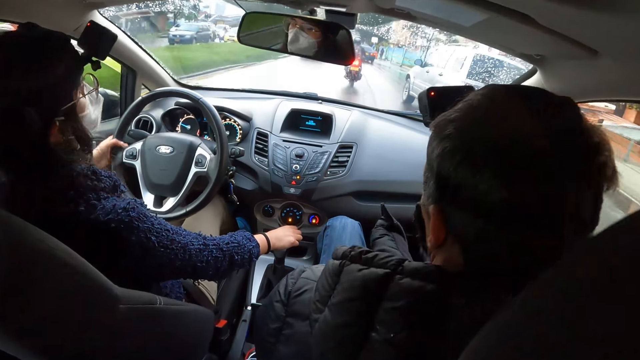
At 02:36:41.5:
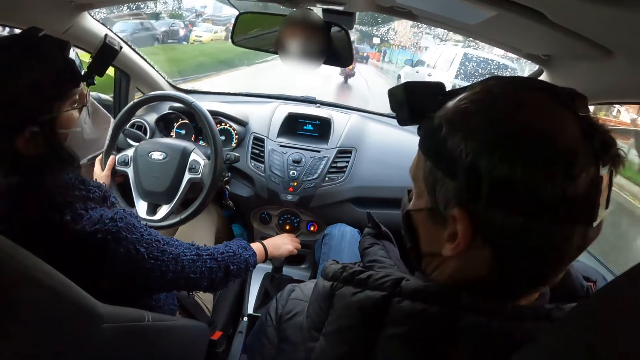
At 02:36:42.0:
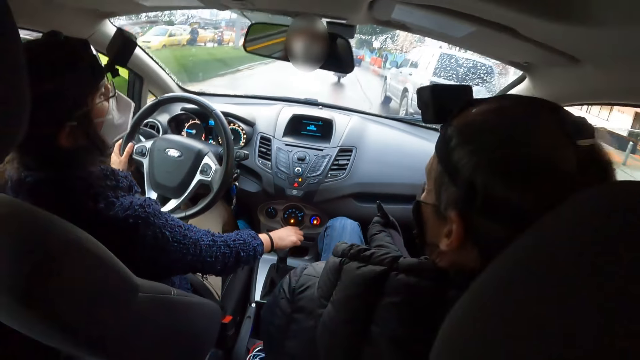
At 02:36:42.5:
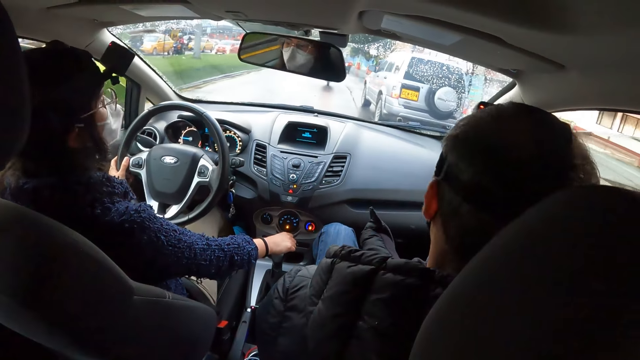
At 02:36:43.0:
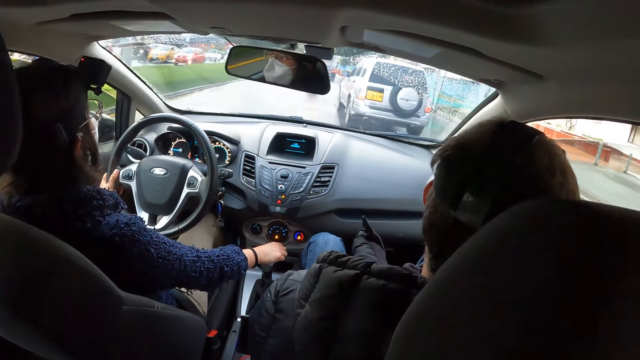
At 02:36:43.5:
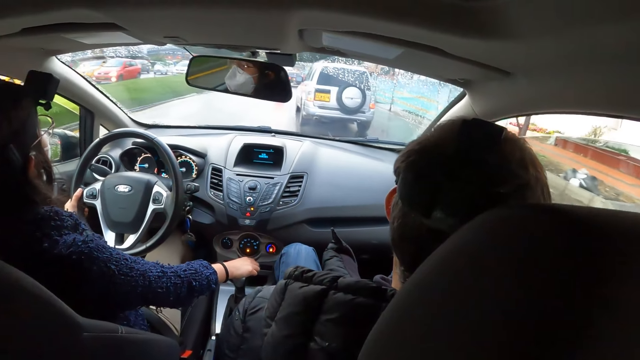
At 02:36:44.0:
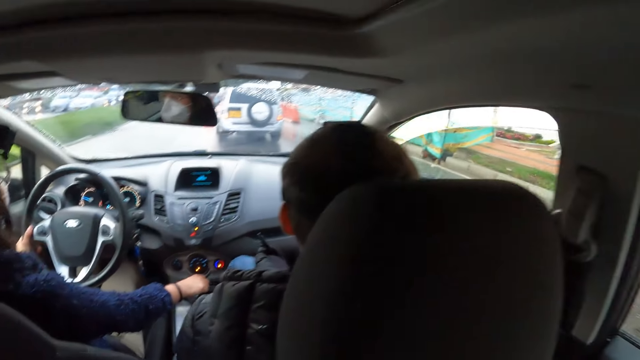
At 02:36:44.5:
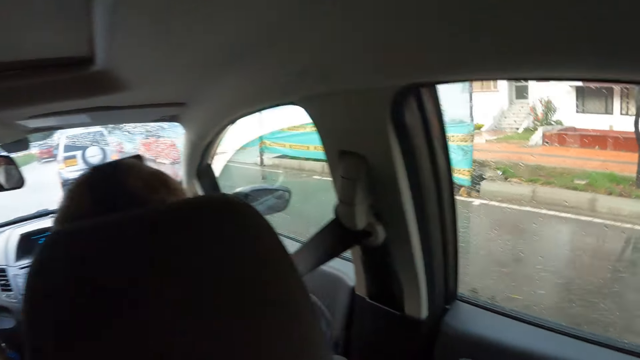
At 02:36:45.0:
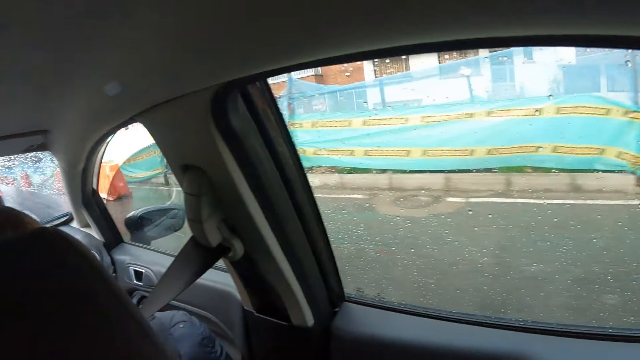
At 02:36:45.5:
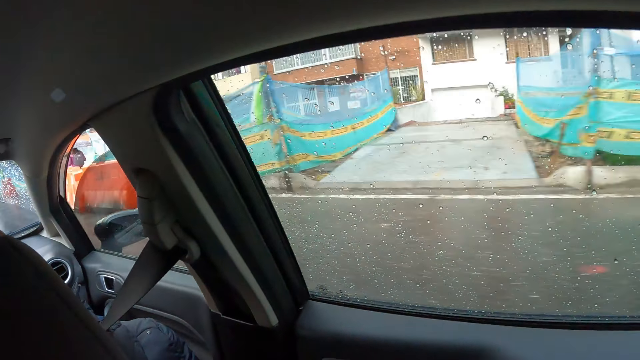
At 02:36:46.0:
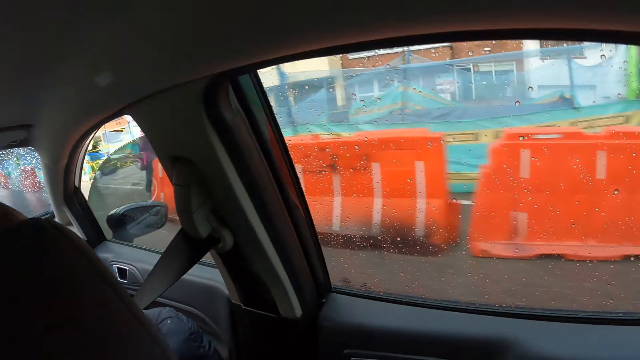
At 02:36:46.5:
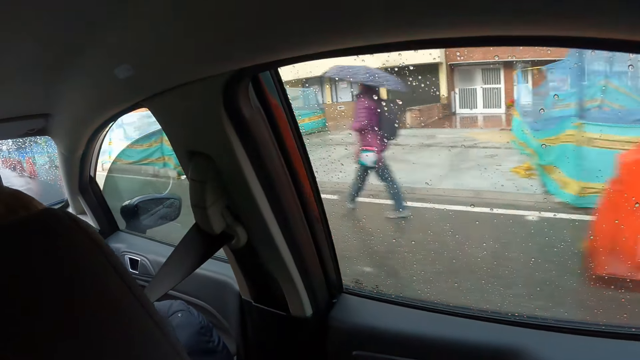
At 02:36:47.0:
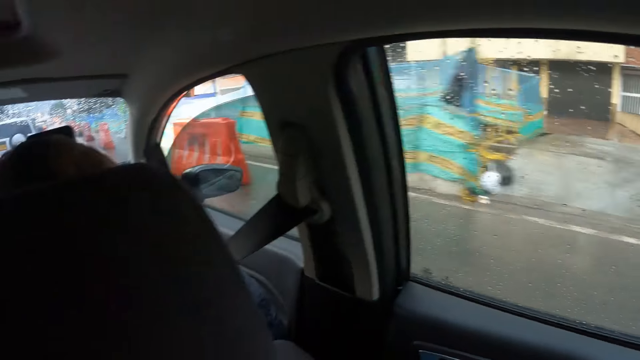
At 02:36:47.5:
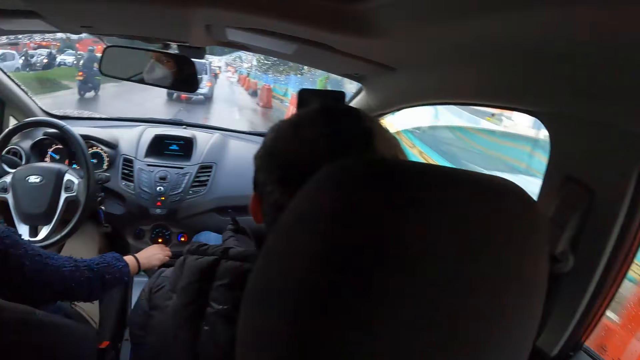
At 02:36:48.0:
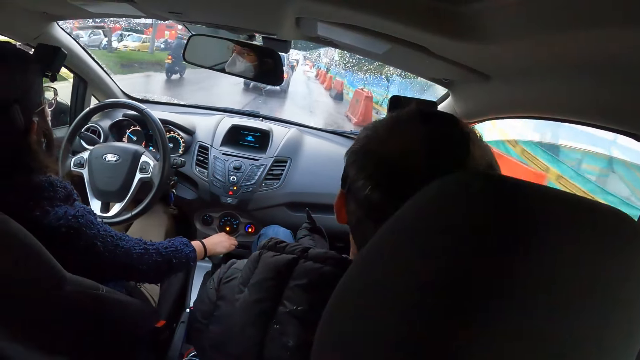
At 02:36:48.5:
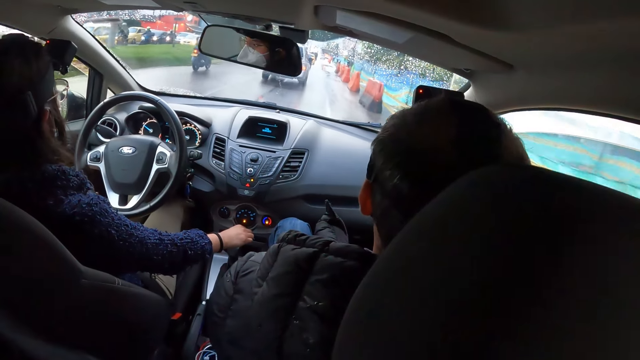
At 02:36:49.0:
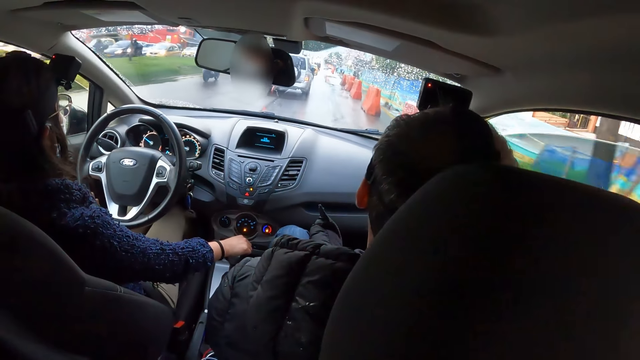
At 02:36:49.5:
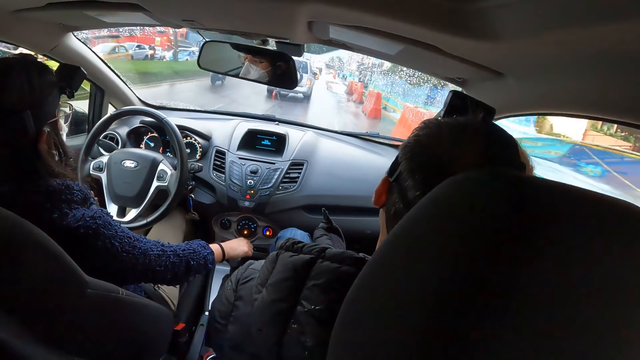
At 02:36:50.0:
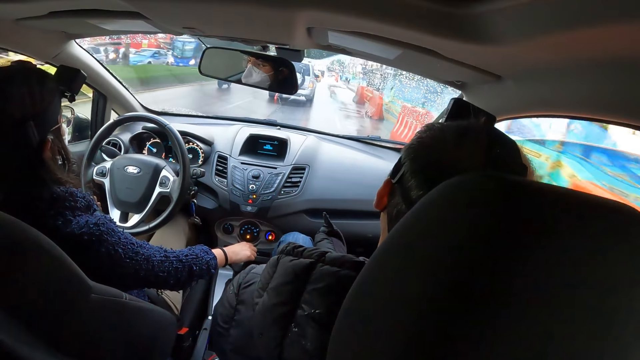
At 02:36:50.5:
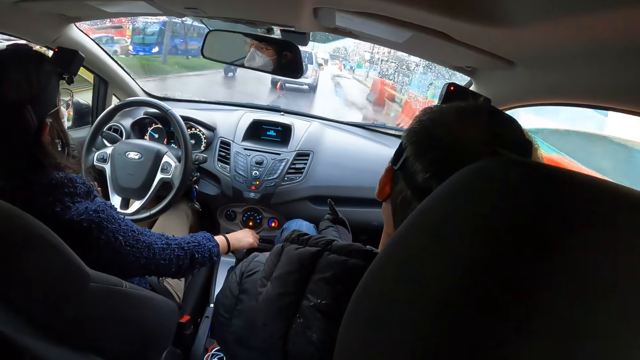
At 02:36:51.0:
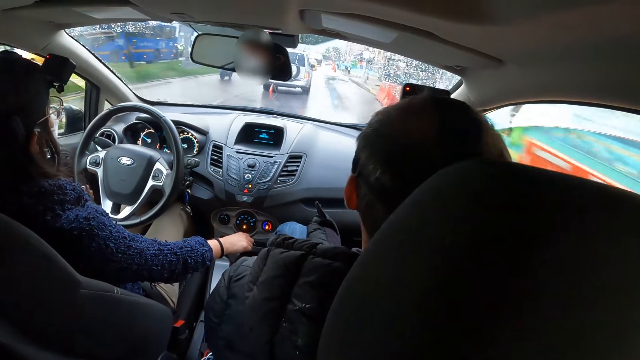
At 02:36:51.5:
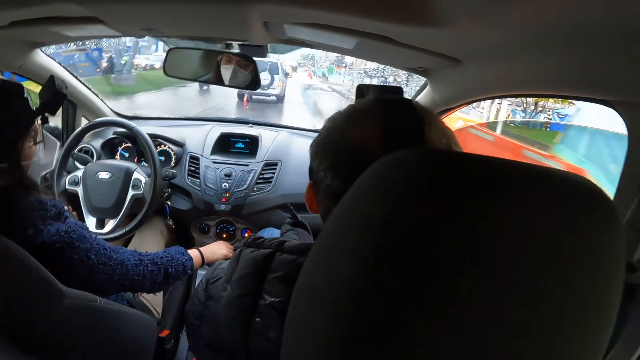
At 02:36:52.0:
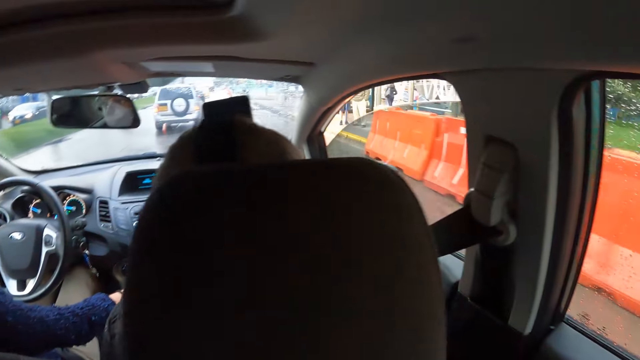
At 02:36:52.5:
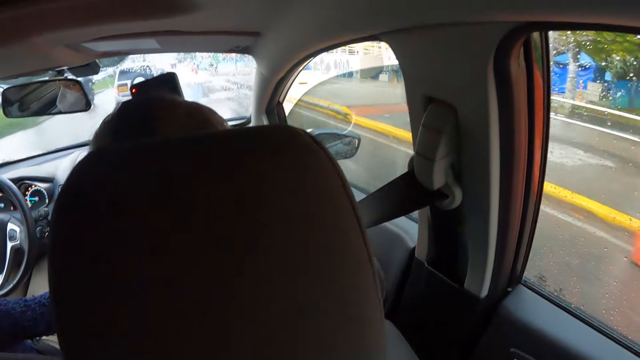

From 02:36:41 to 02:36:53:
A woman drives a car. The camera wearer looks around. The woman drives the car.

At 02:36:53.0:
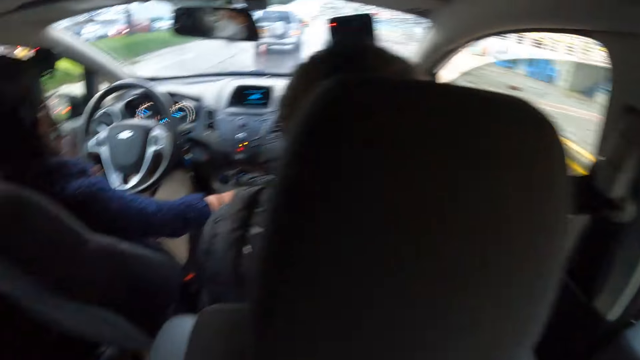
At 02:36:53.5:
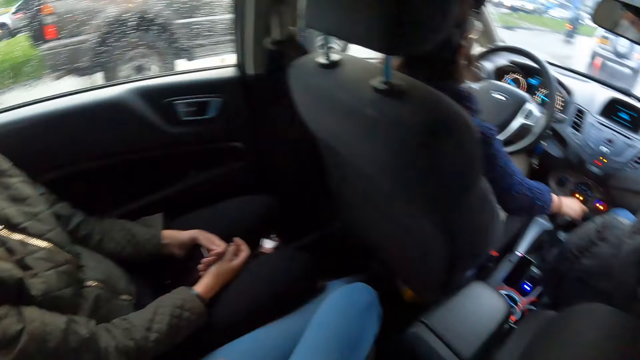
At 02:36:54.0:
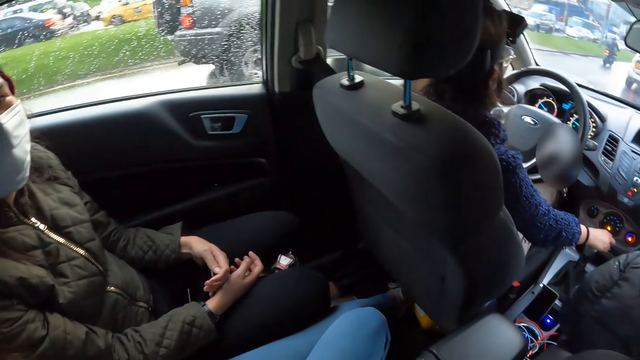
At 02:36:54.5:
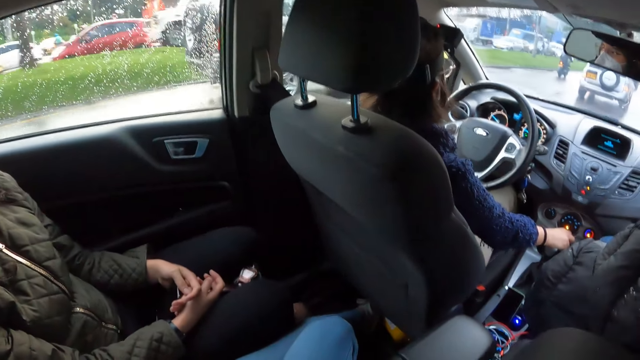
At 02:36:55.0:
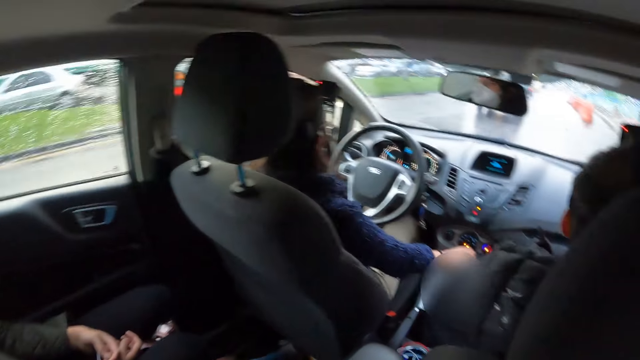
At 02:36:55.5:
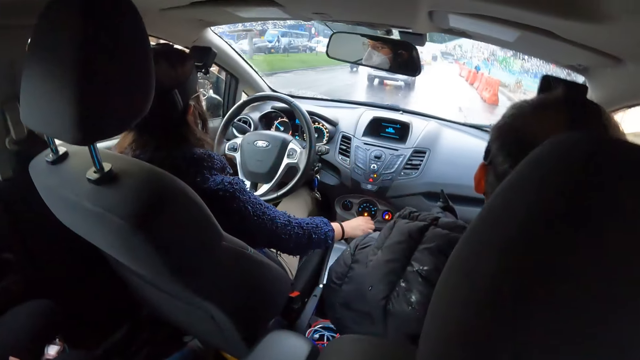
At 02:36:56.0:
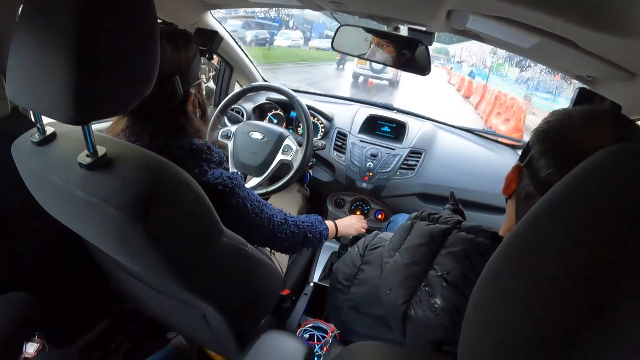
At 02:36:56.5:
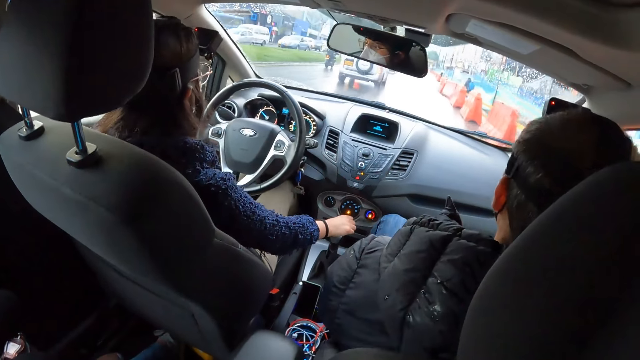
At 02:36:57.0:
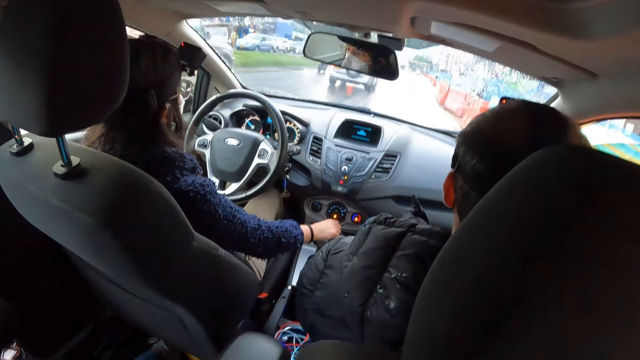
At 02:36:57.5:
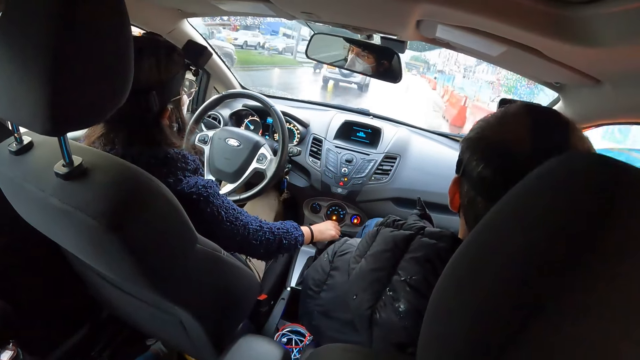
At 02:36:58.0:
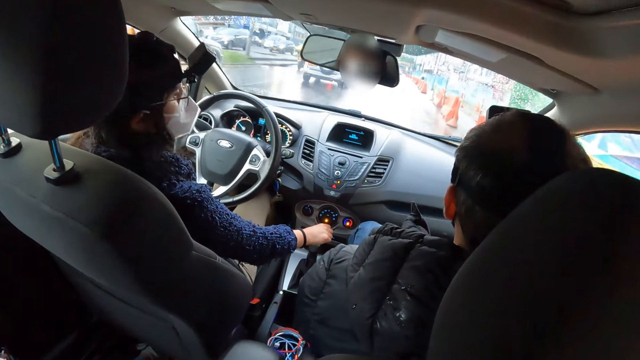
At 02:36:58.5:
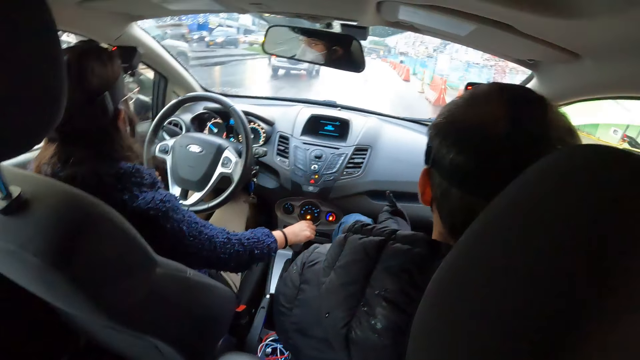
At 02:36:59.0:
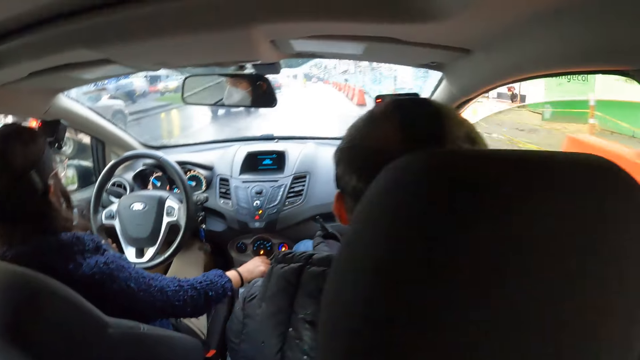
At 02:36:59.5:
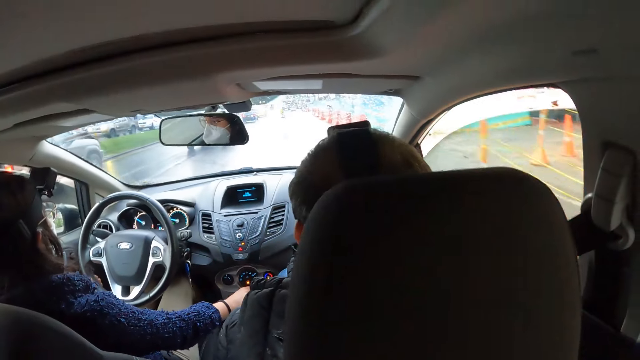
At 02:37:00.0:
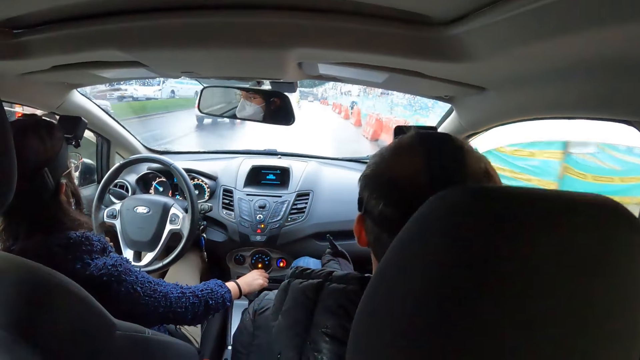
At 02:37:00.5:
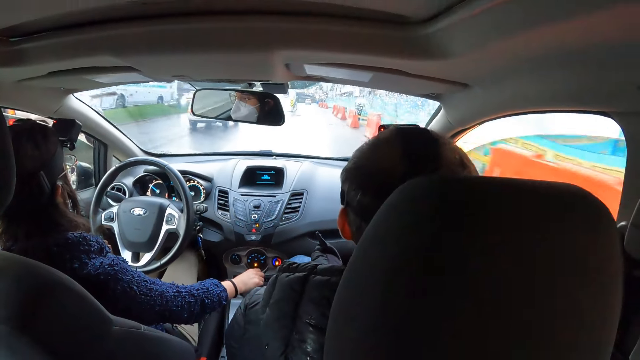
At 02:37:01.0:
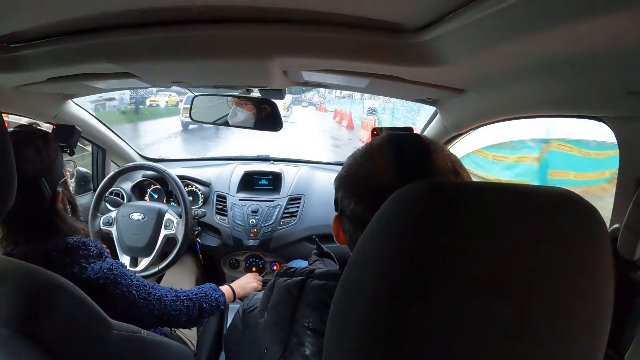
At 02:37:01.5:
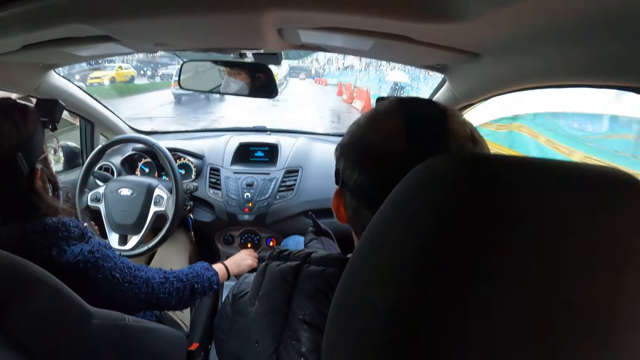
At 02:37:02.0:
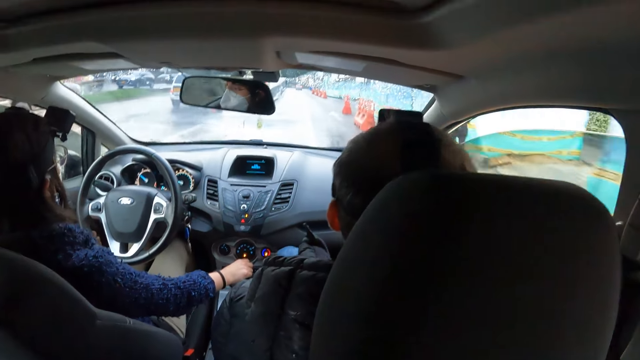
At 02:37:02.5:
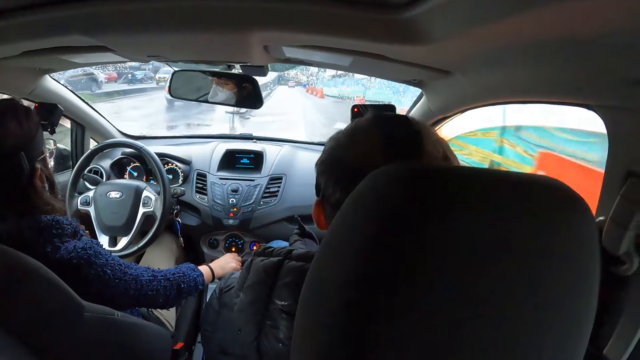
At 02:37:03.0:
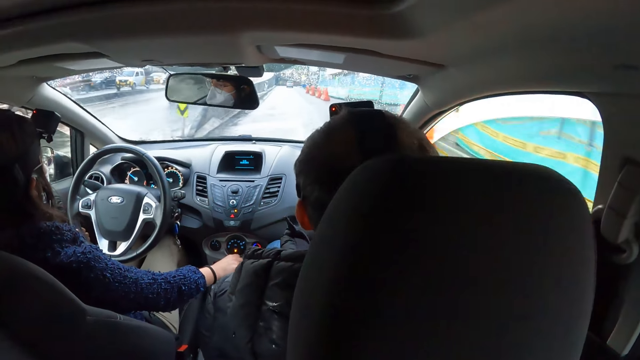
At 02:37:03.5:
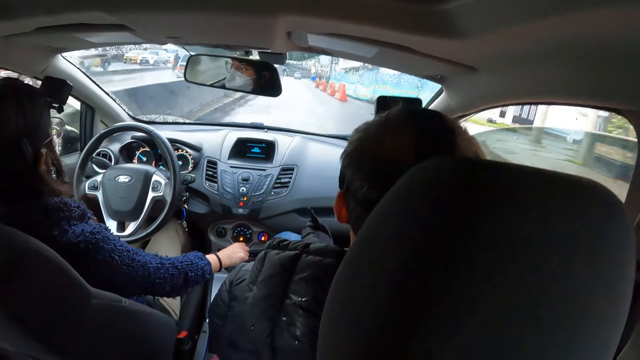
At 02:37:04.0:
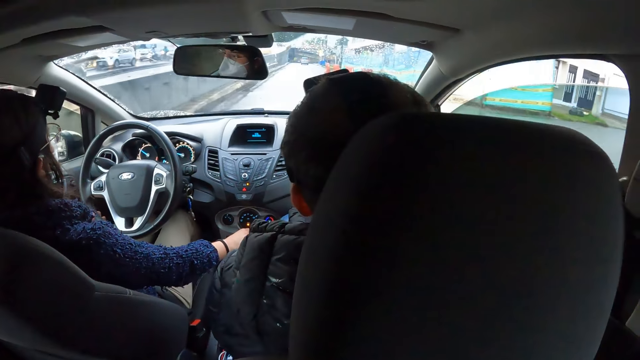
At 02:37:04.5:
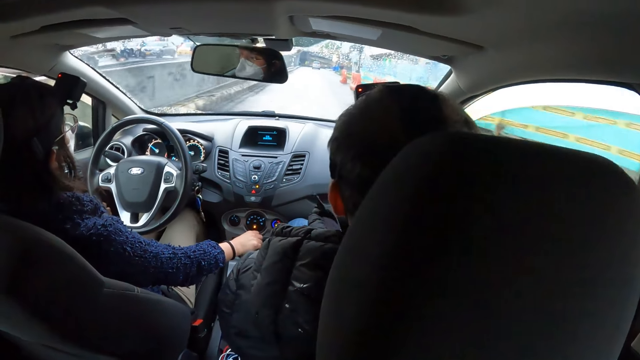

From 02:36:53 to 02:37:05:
The camera wearer looks around. A woman drives a car.
